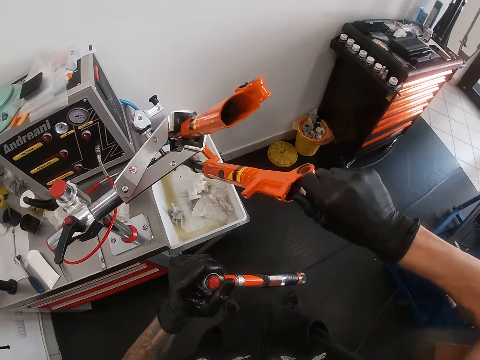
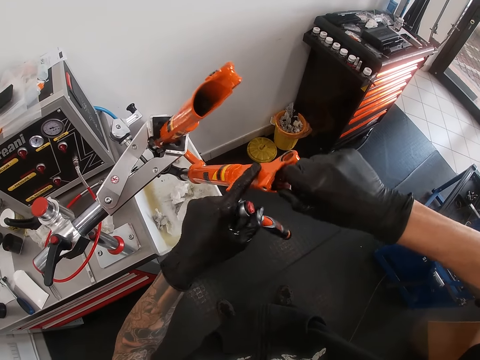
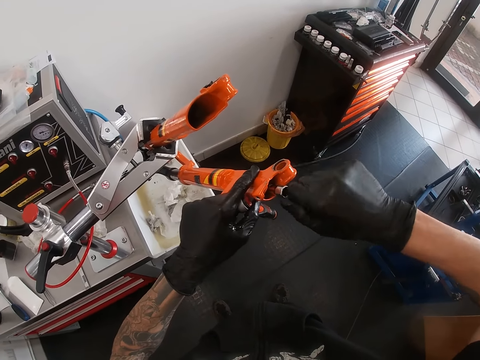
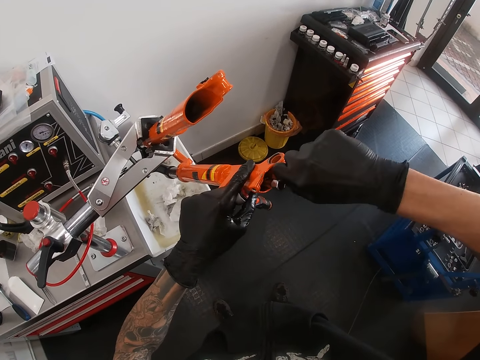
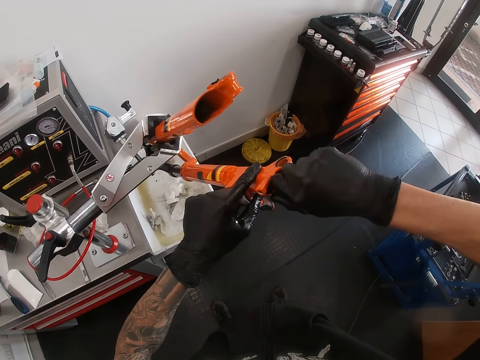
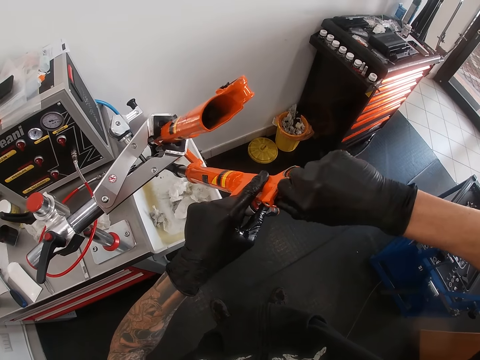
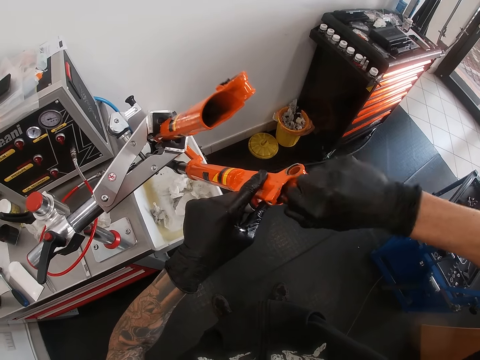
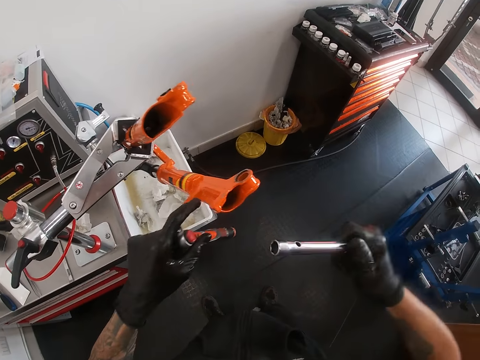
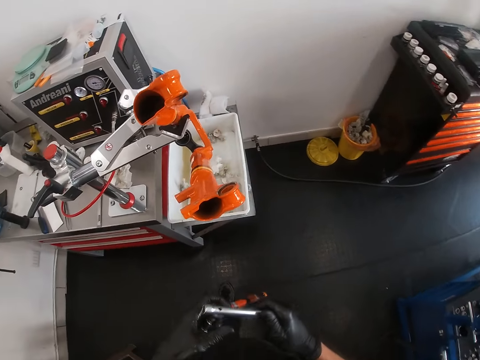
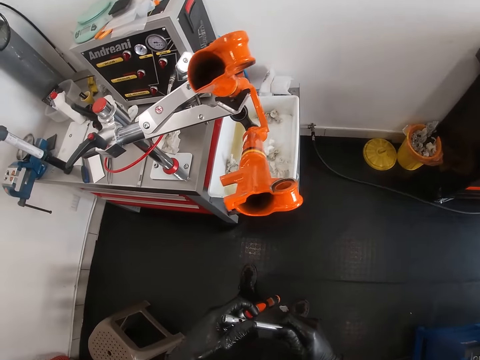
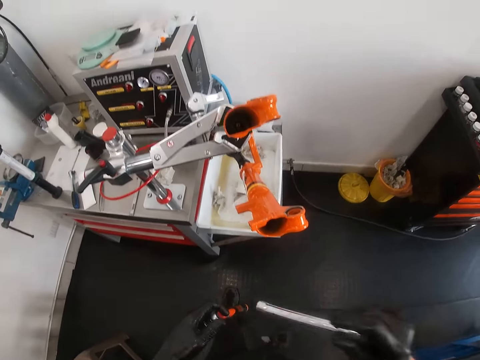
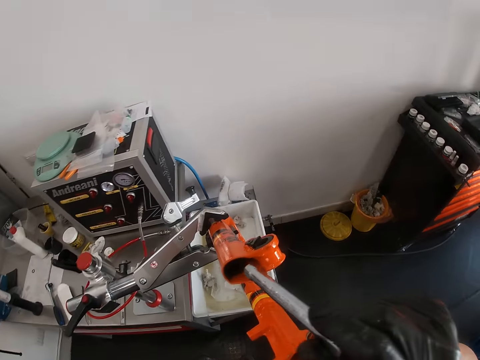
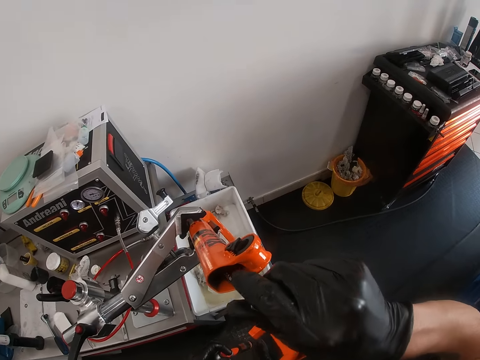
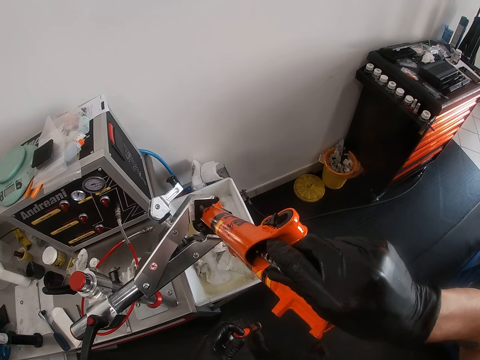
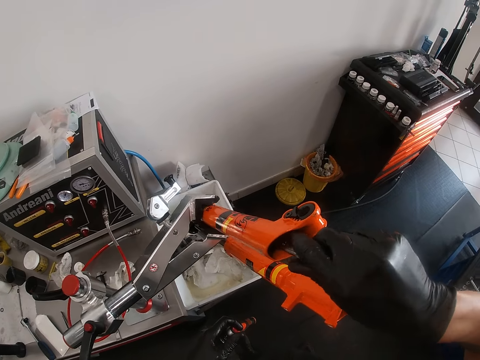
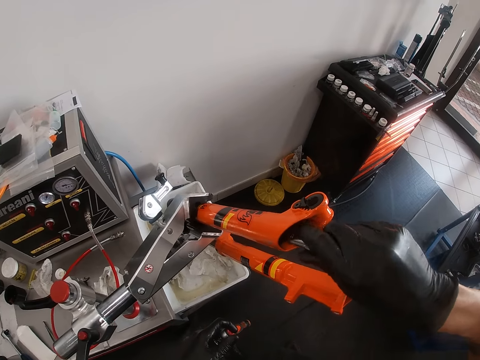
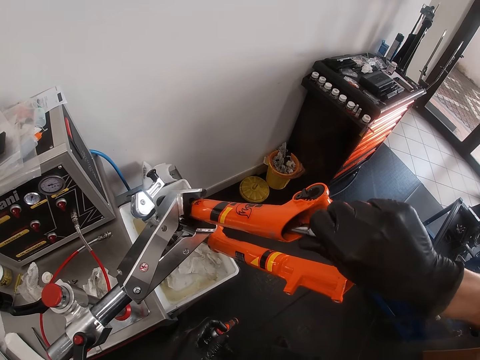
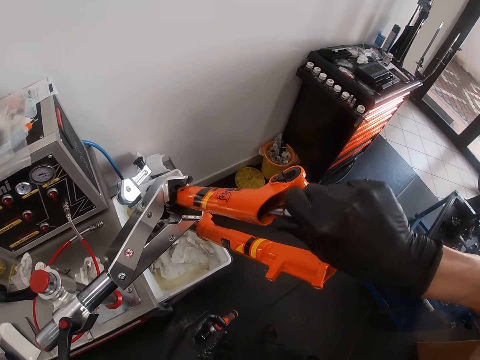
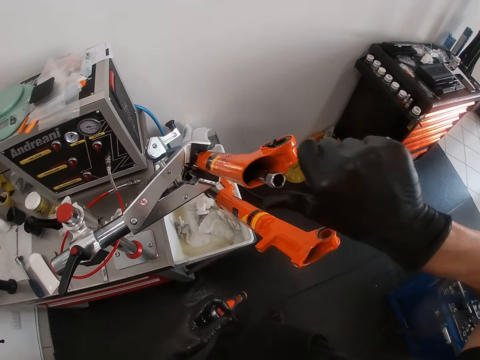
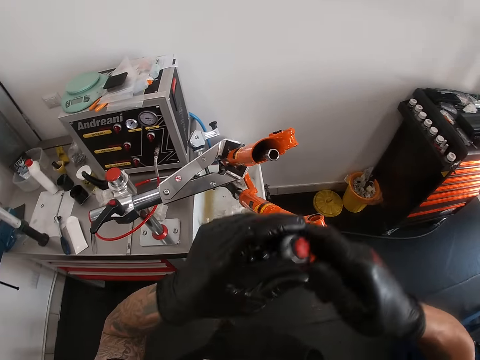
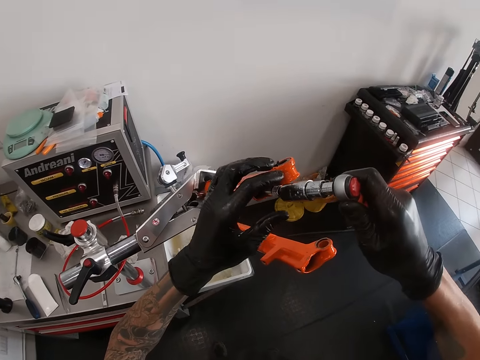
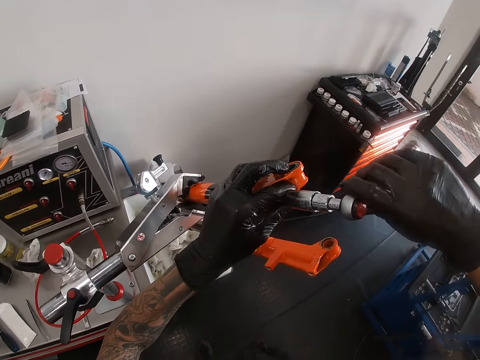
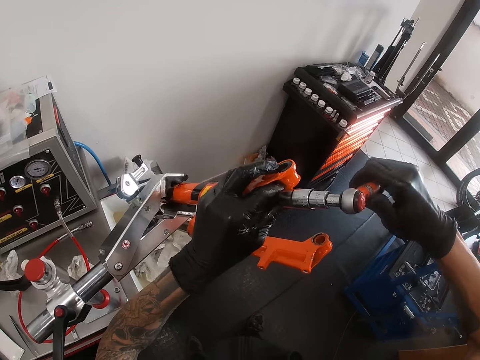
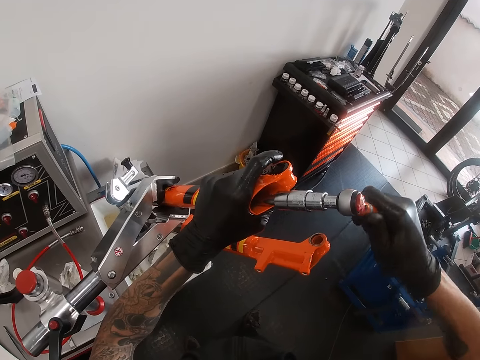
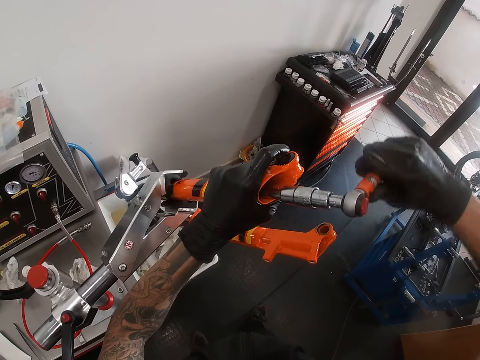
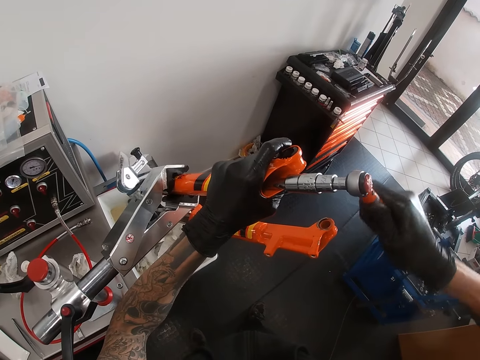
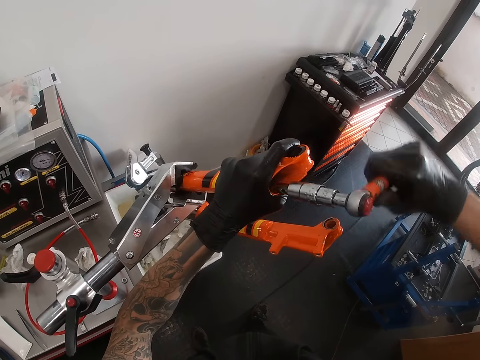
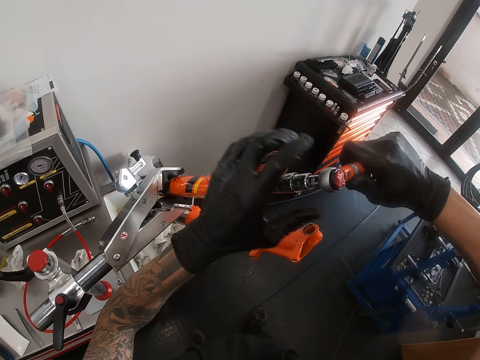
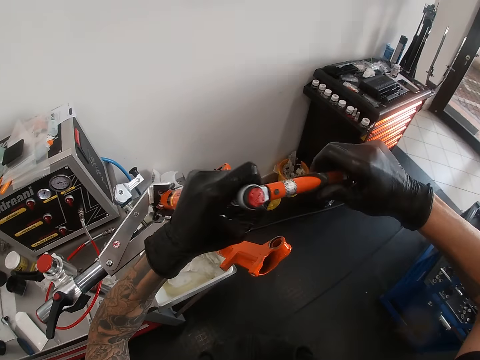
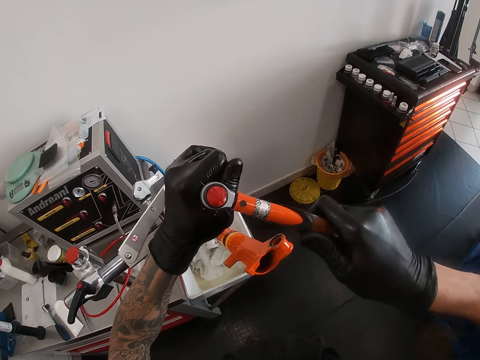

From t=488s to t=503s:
The camera wearer removes connectors from the fork. He holds the bicycle frame with his left hand. He inserts the extension bar into the bicycle frame with his right hand. He connects the torque wrench and sockets to the extension bar with both hands. He holds the bicycle frame with his left hand. He tightens the nut inside the bicycle frame with the wrench assembly with both hands.

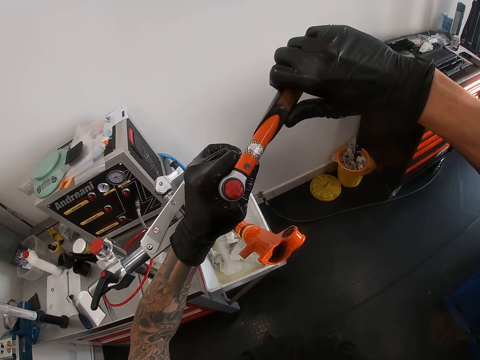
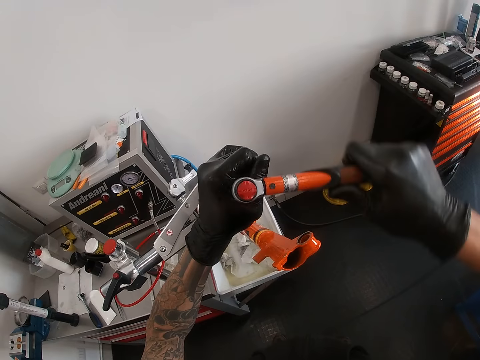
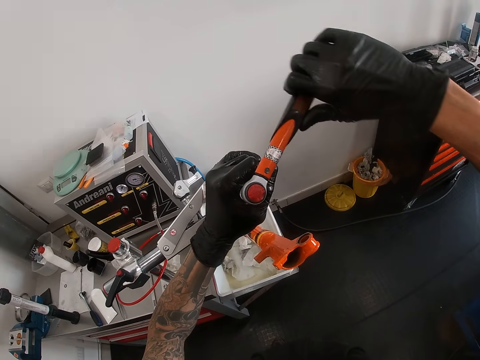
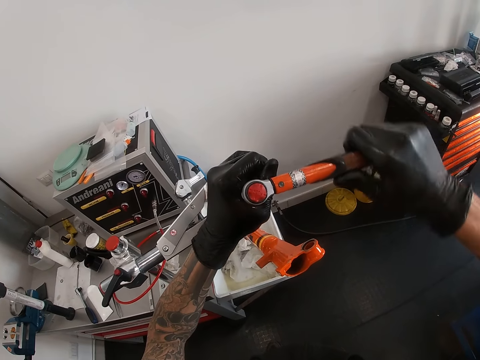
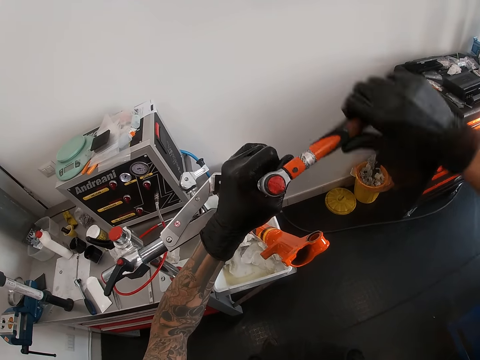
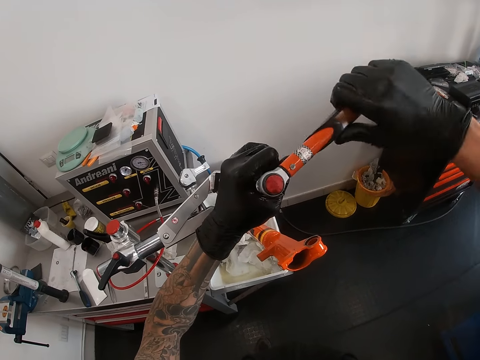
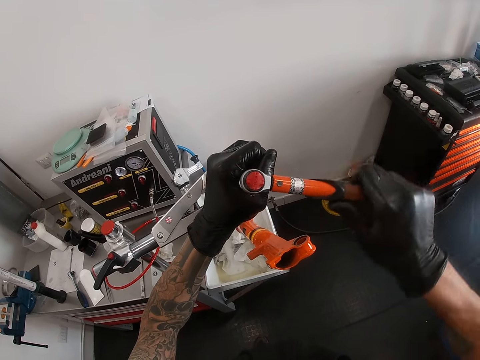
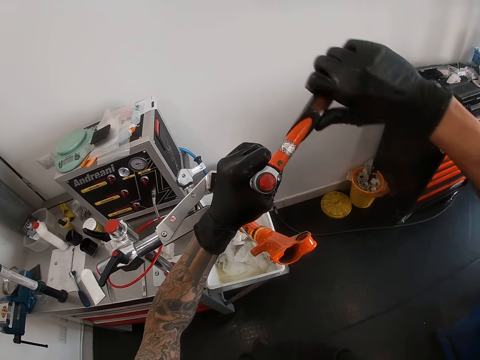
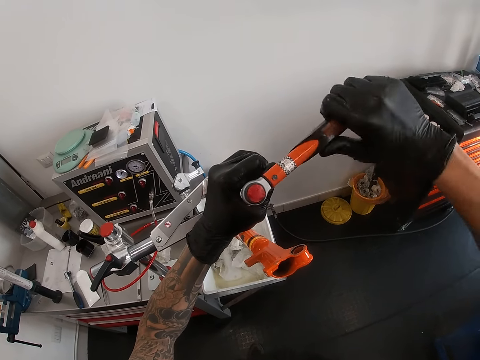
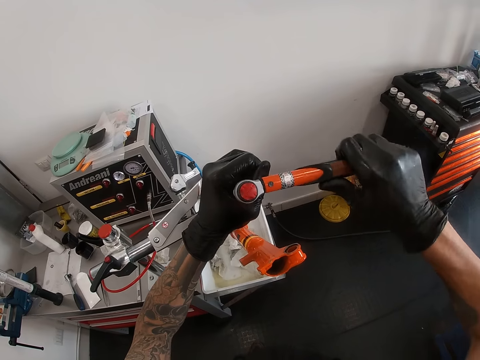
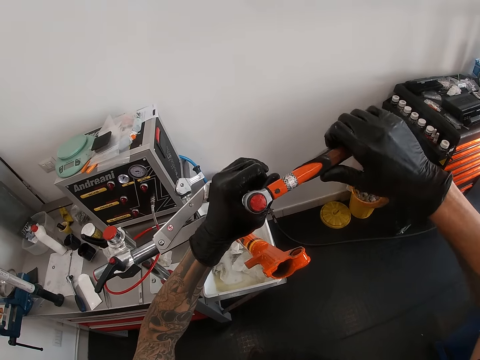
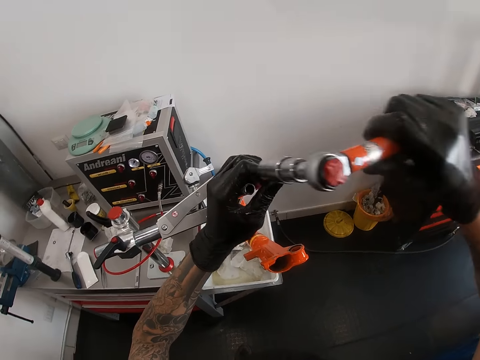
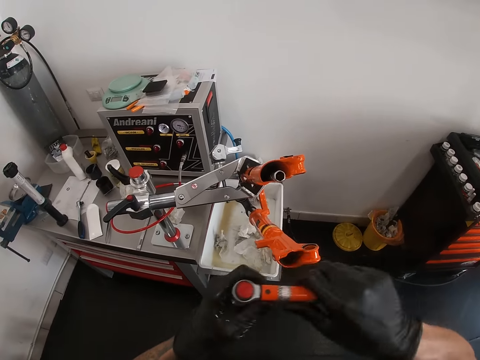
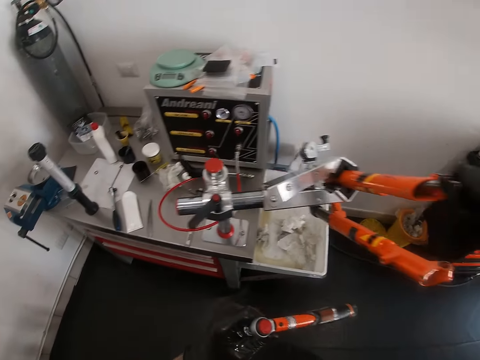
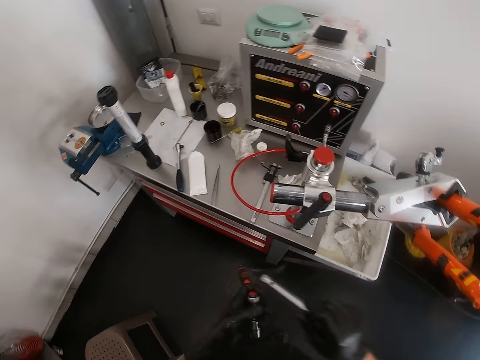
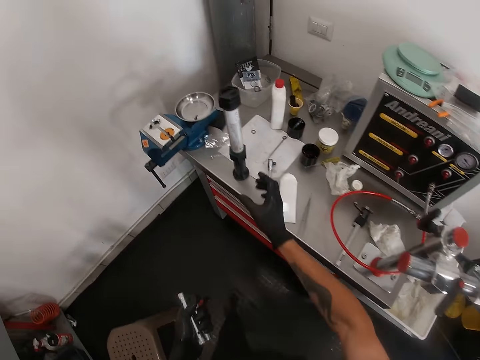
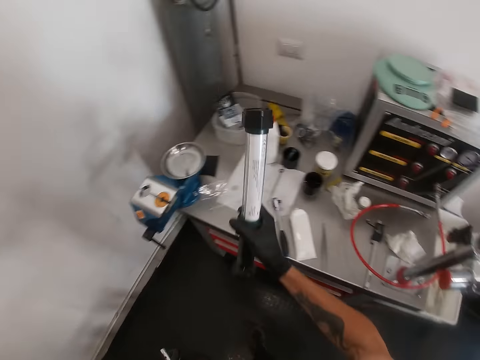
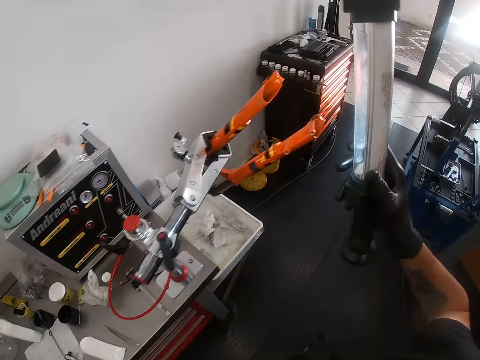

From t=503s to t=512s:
The camera wearer removes the torque wrench and sockets from the extension bar with his right hand. He passes the torque wrench and sockets from his right hand to his left hand. He removes the extension bar from the bicycle frame with his right hand. He transfers the extension bar from his right hand to his left hand. He picks the seat tube from the table with his left hand.

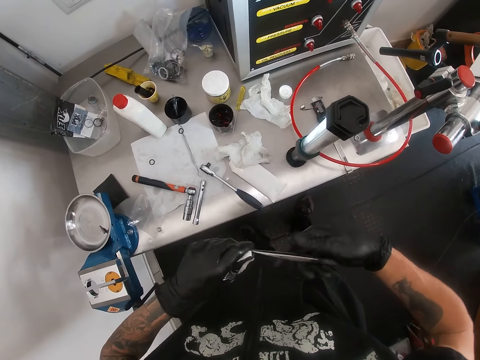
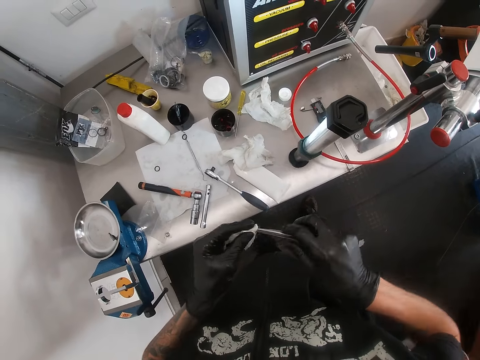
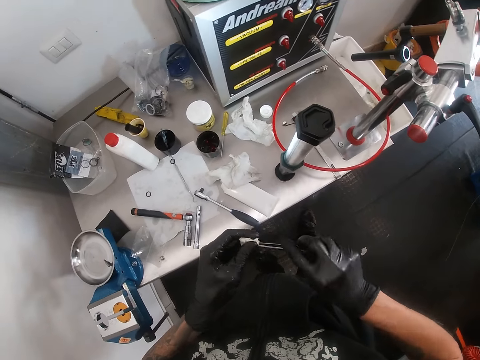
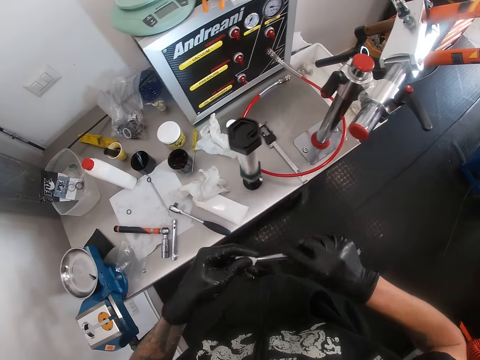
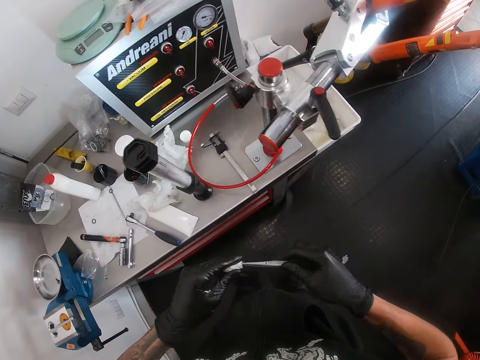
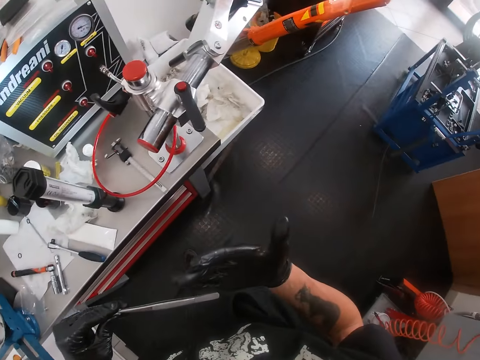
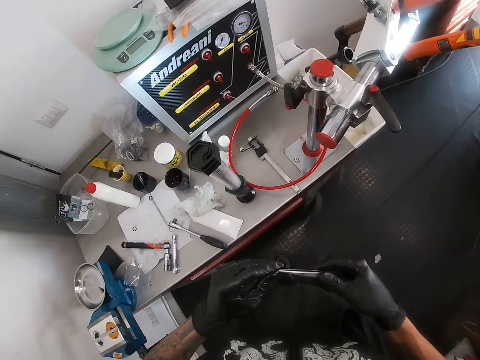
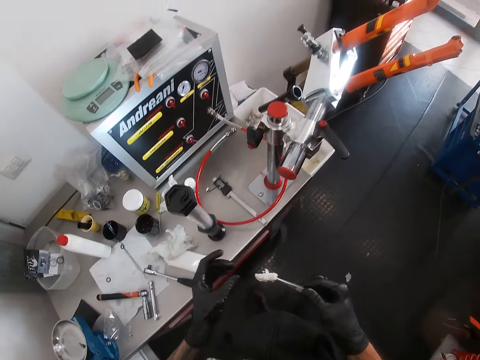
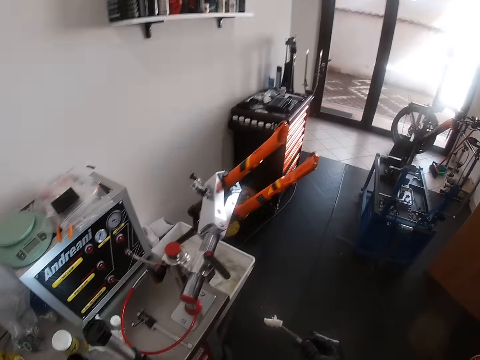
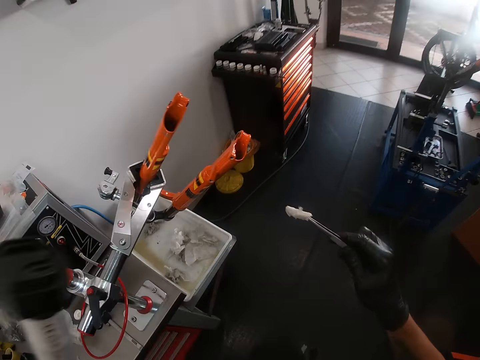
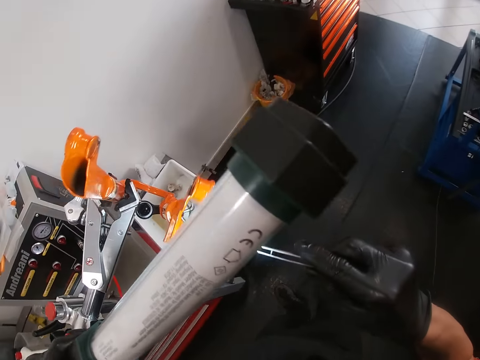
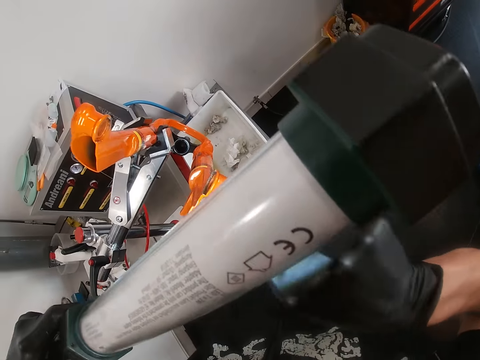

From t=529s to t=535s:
The camera wearer twists the piece of tissue paper with the tweezer with both hands. He lifts his right hand from the tong. He lifts the seat tube from the table with his left hand. He cleans inside the bicycle frame with the piece of tissue paper and tweezer with his right hand. He puts the tissue paper in the fork.
